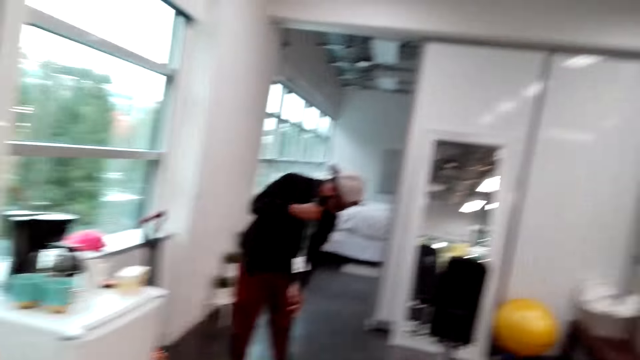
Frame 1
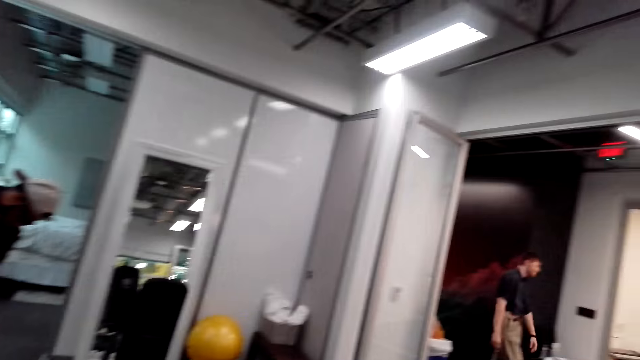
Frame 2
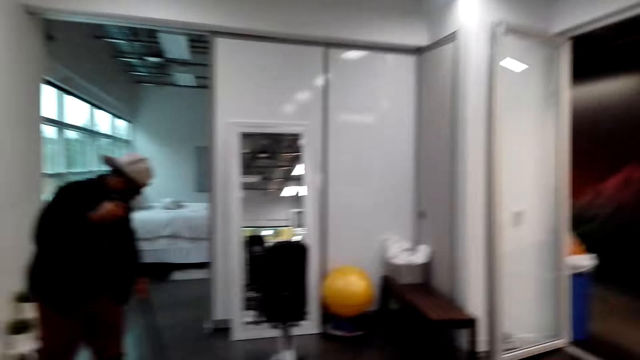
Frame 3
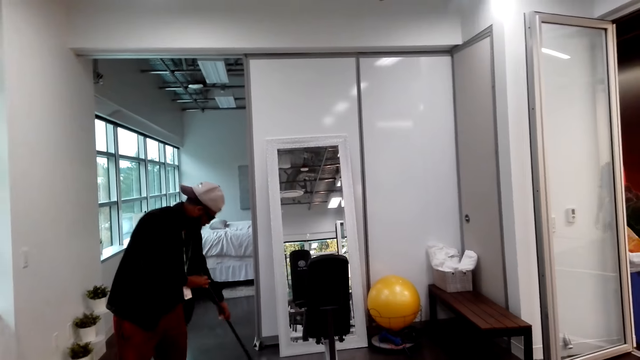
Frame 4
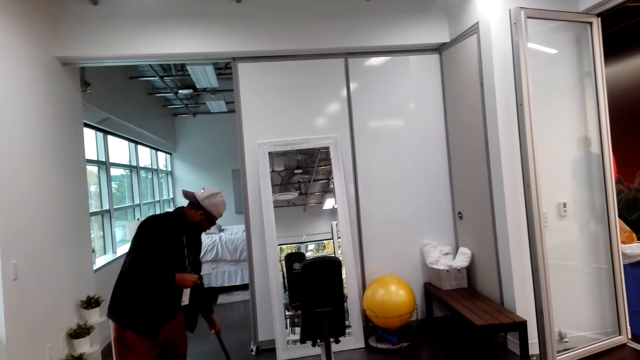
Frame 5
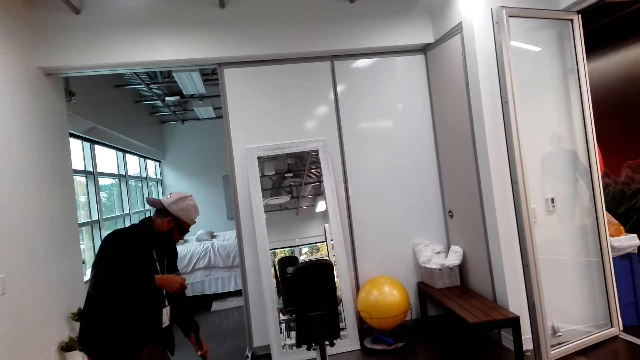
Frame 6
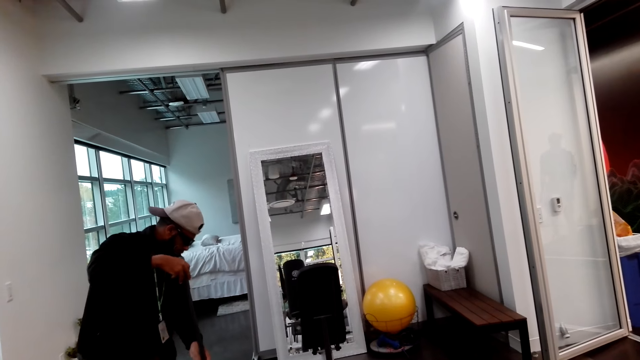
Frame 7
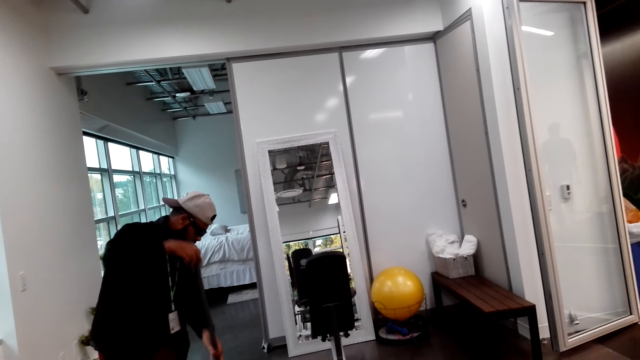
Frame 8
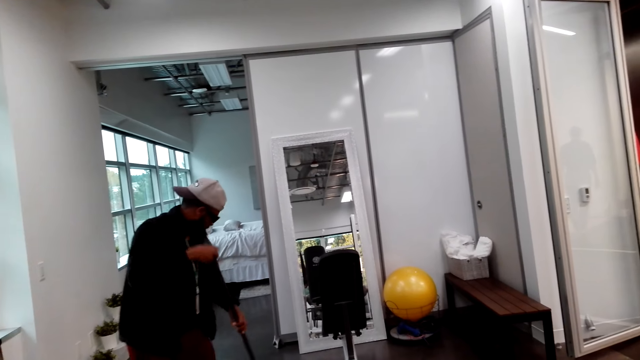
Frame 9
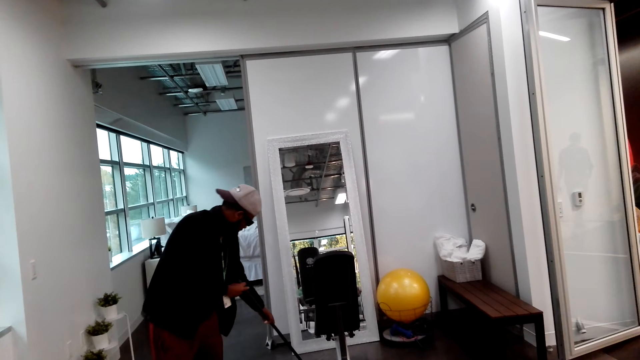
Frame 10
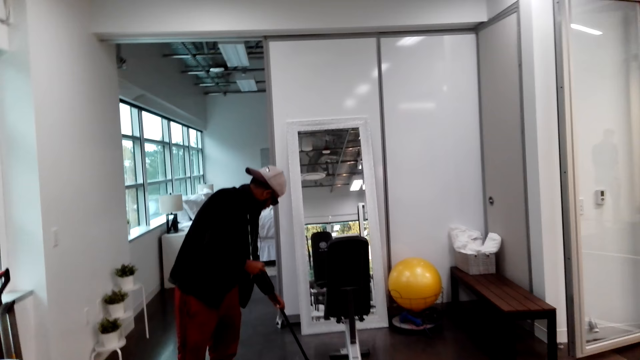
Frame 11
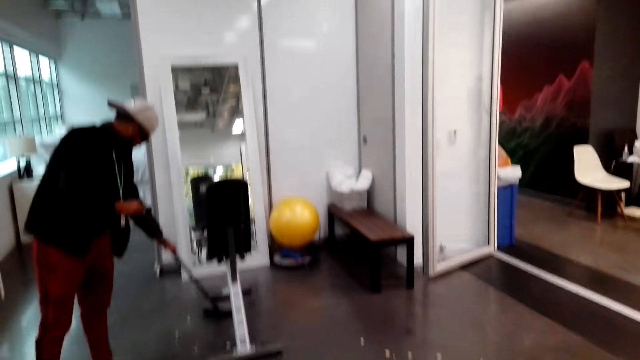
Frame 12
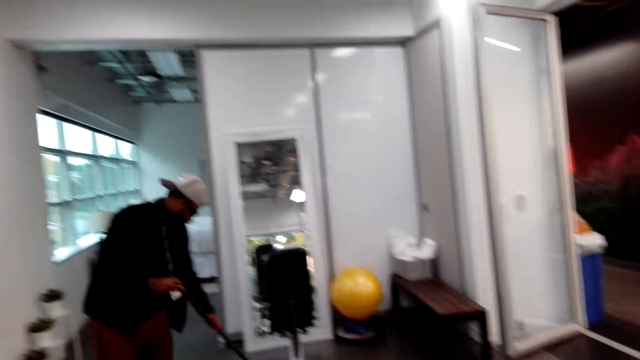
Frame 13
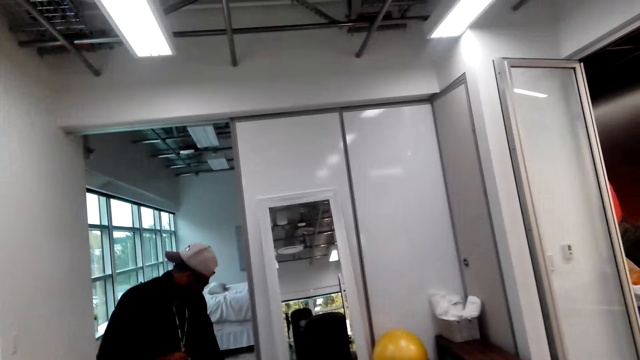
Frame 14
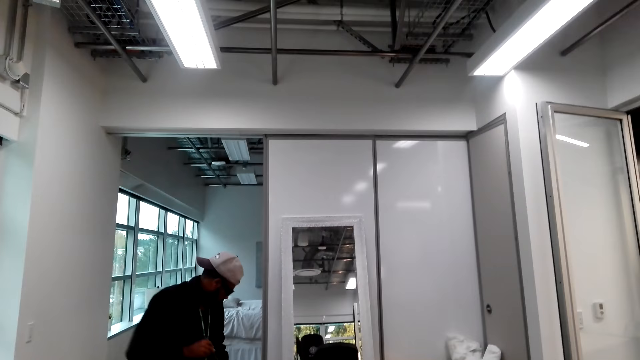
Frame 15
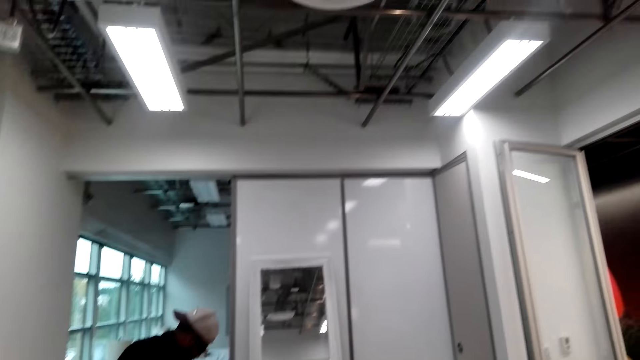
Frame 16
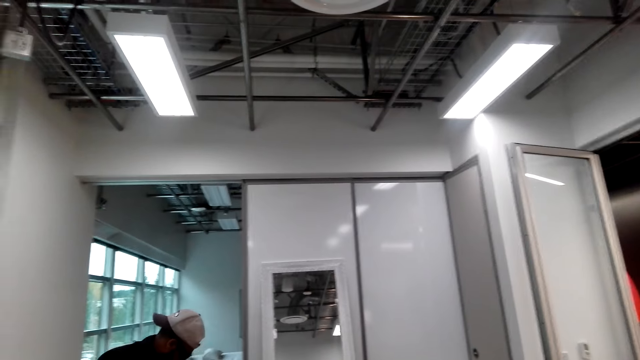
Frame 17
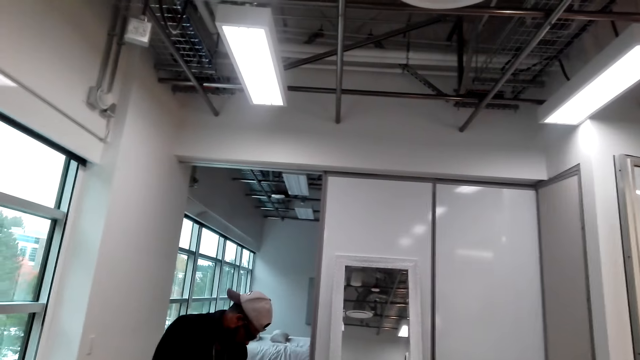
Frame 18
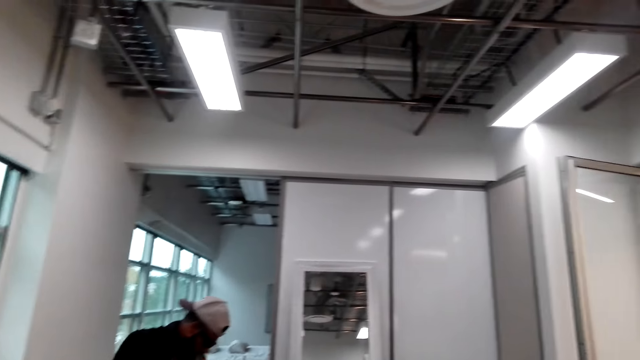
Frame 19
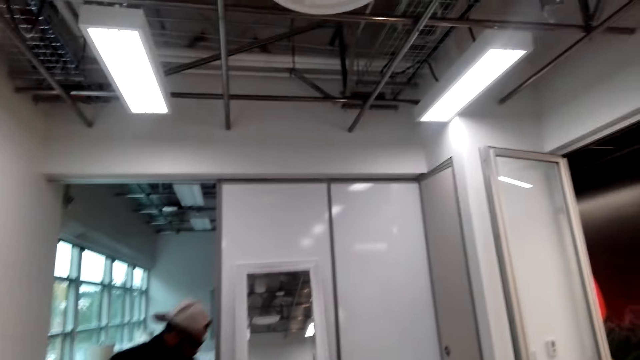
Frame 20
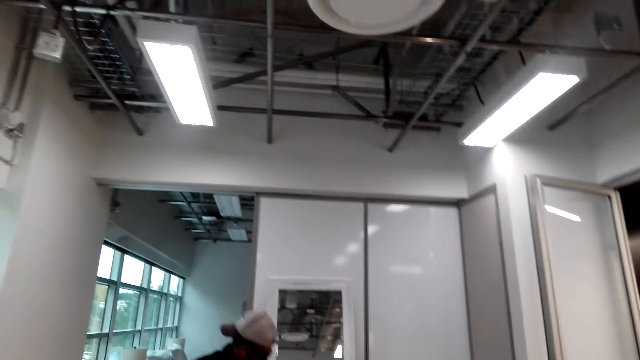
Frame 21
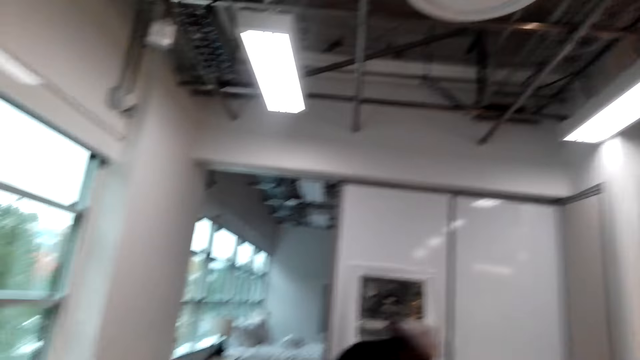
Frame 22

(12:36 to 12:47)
The camera wearer looks around.

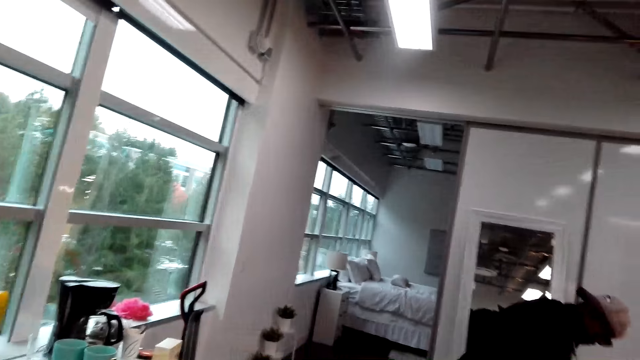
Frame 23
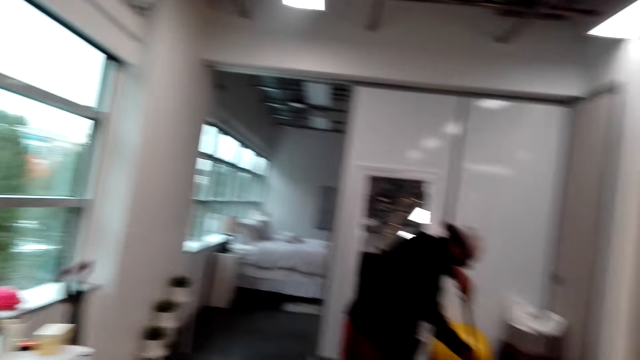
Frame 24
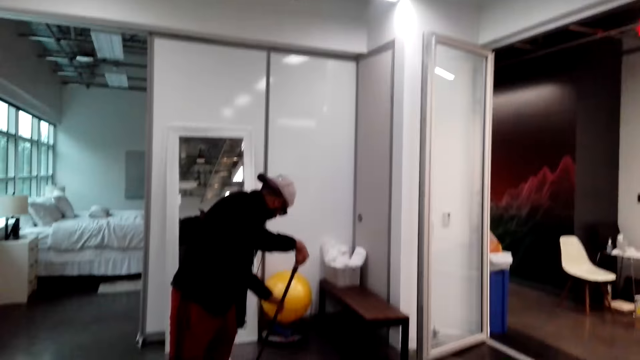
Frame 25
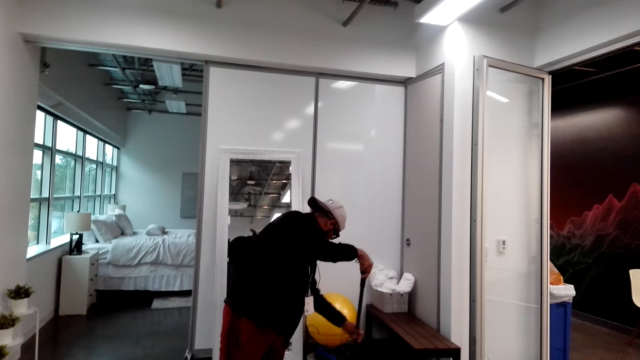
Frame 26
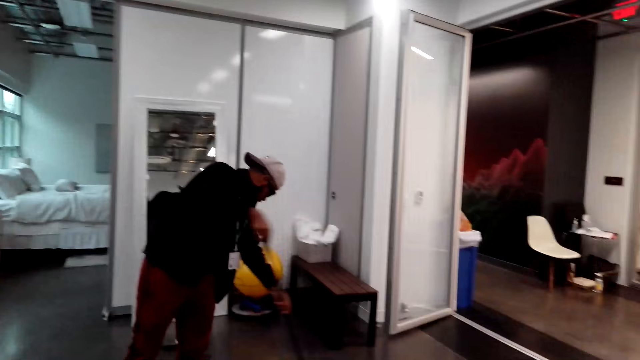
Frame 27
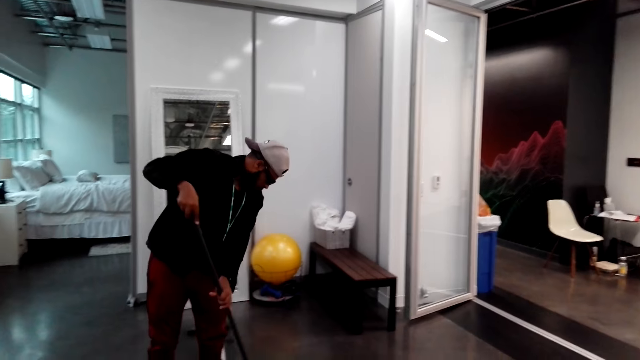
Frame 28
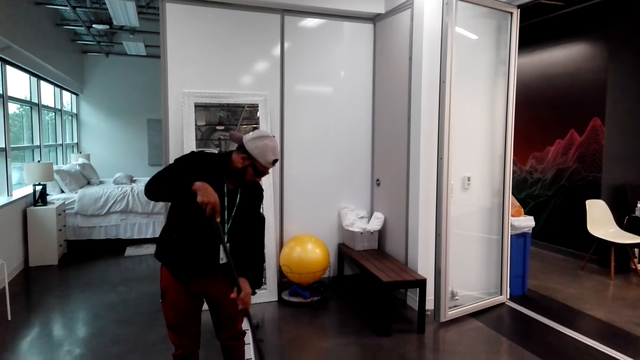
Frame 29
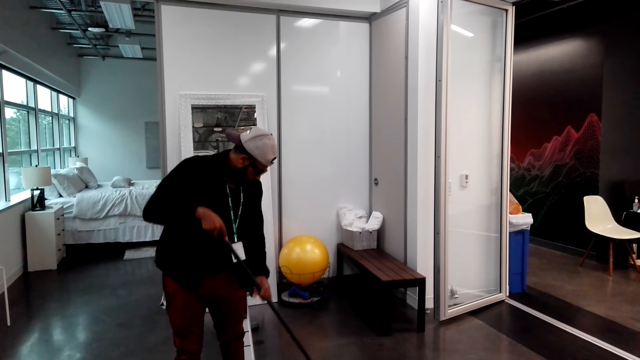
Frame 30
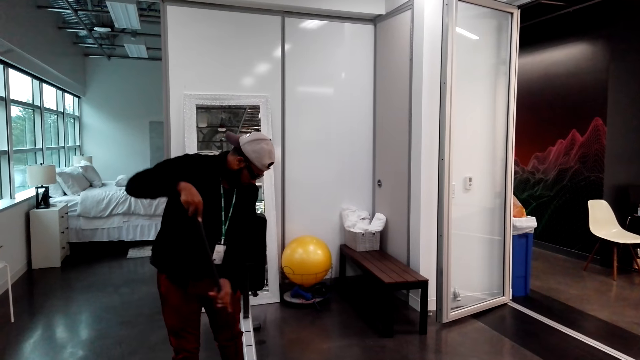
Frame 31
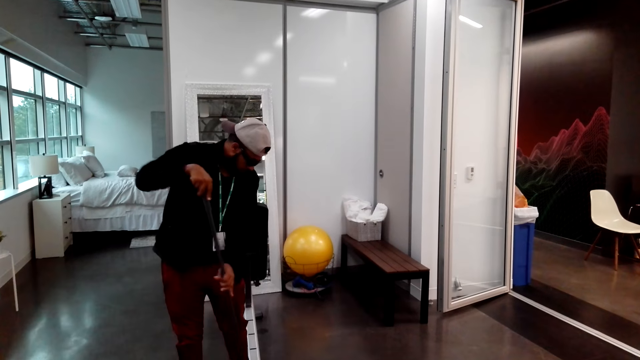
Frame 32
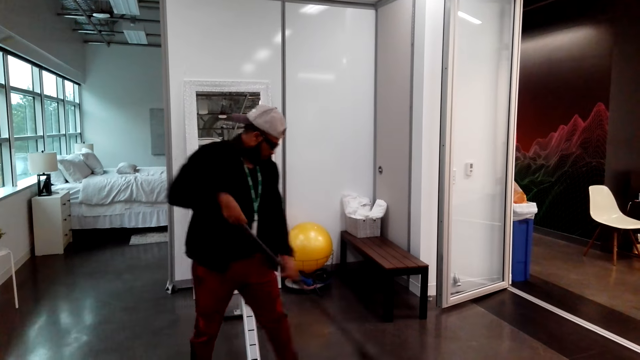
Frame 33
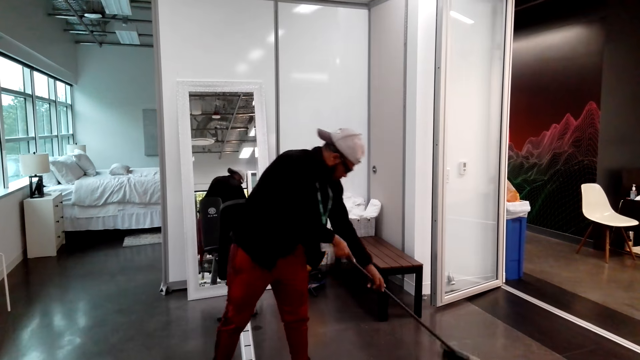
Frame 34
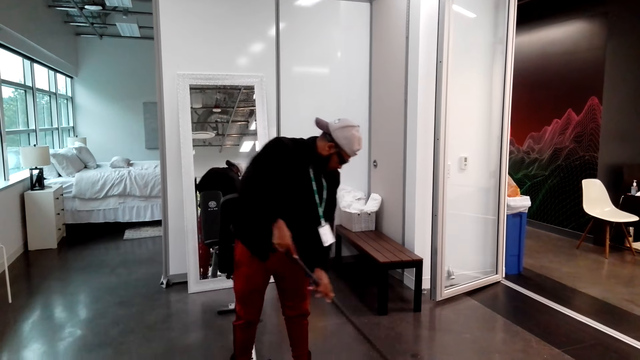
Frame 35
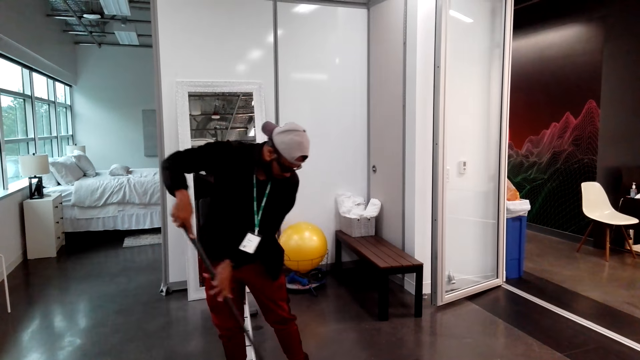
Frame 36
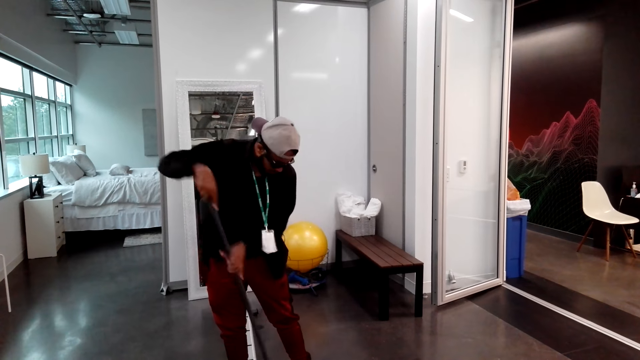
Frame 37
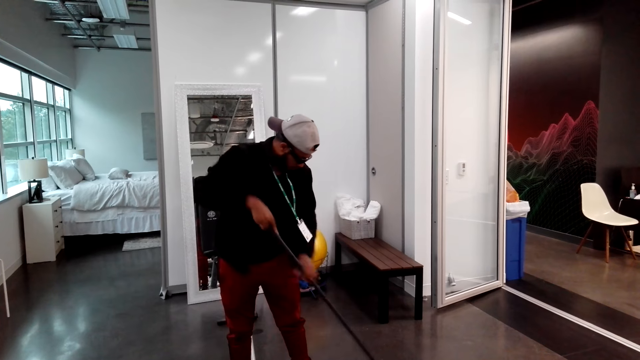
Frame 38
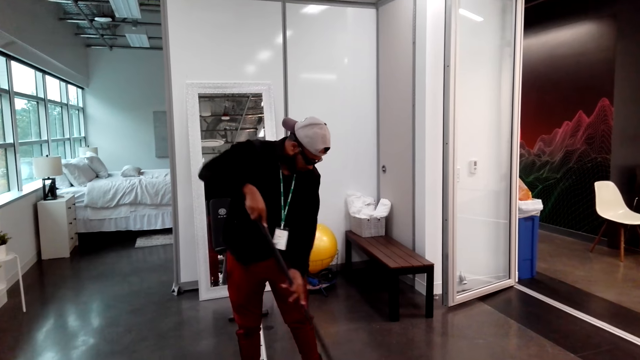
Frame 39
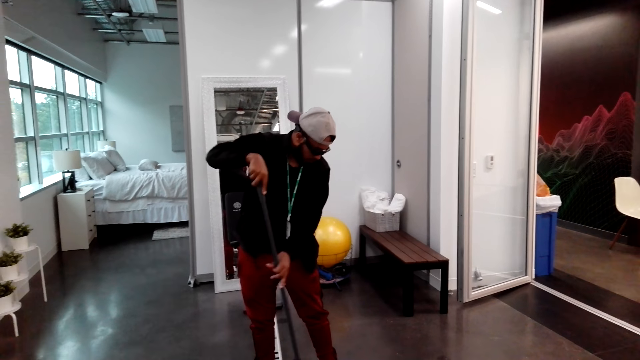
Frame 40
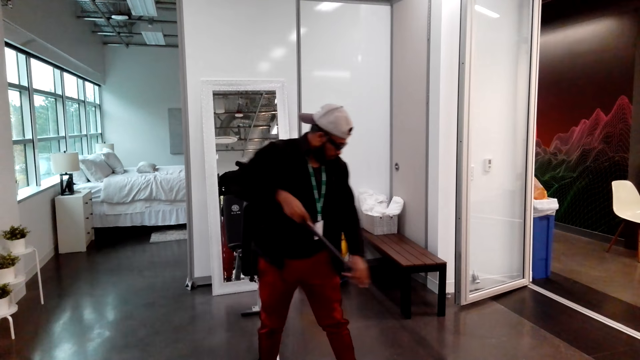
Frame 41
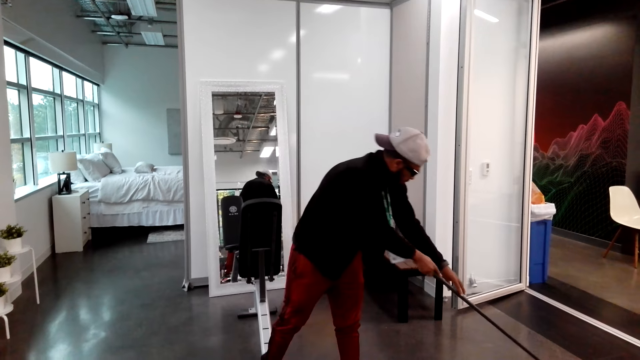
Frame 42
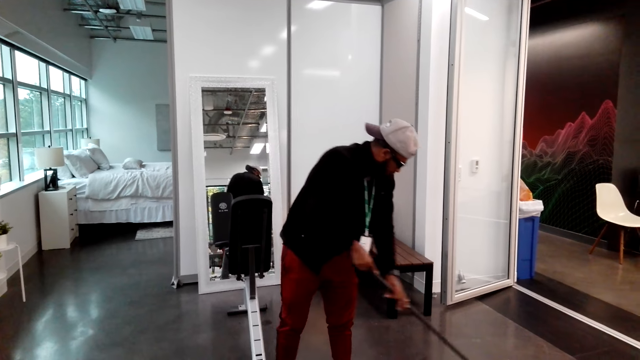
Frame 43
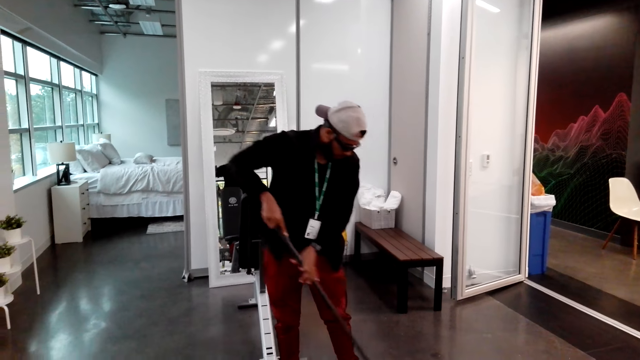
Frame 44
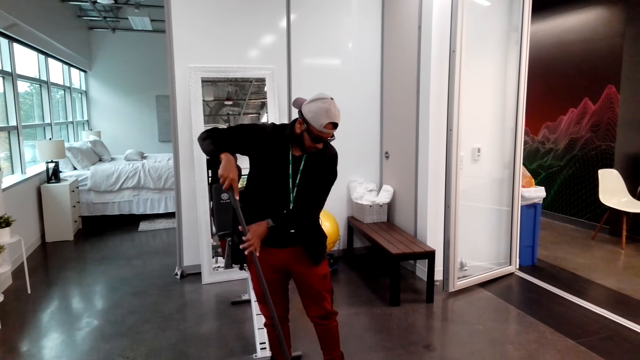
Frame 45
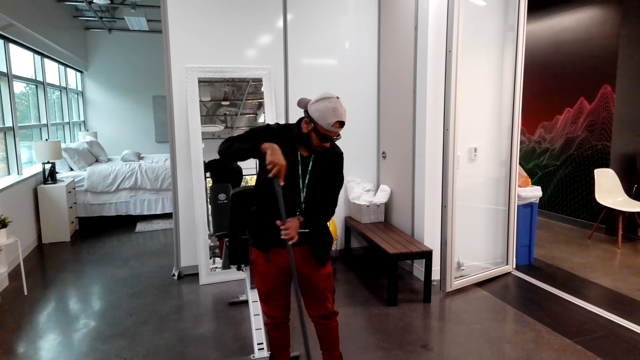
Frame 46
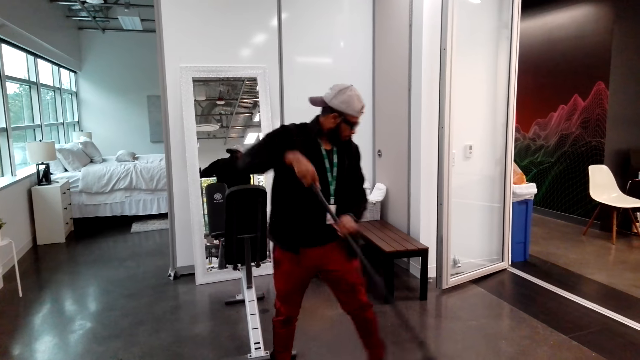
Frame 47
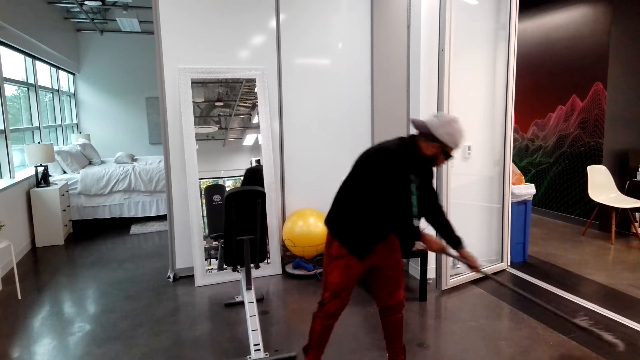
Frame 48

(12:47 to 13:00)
A person sweeps the floor.
